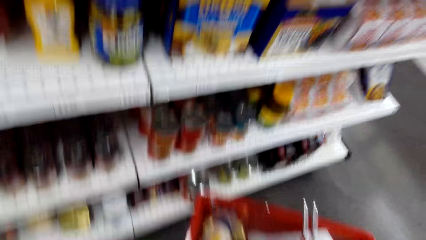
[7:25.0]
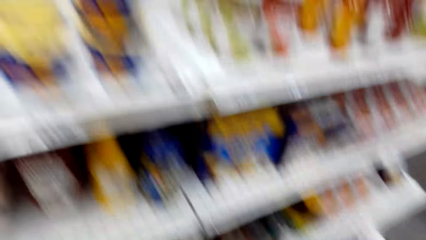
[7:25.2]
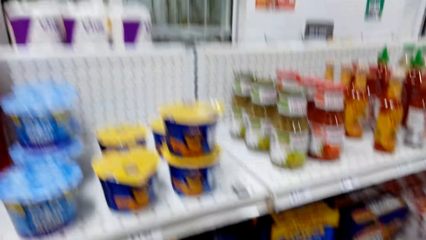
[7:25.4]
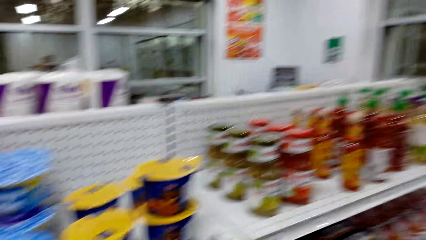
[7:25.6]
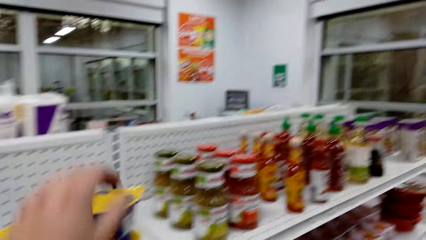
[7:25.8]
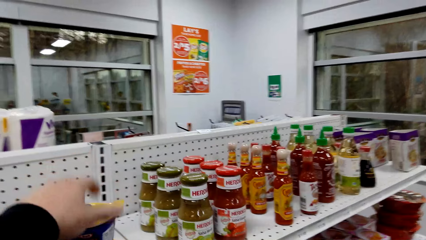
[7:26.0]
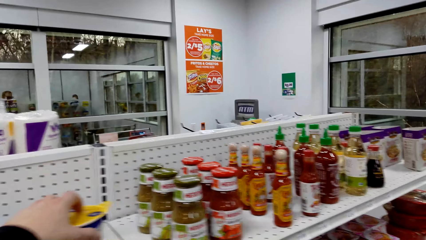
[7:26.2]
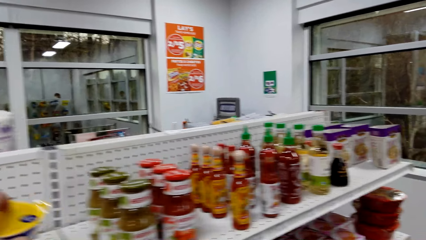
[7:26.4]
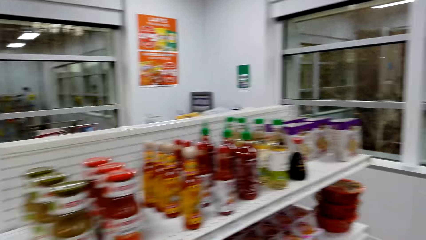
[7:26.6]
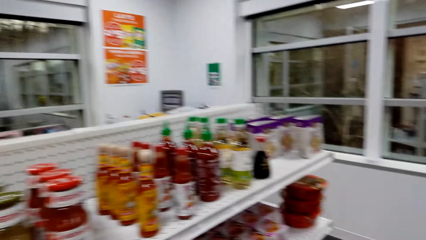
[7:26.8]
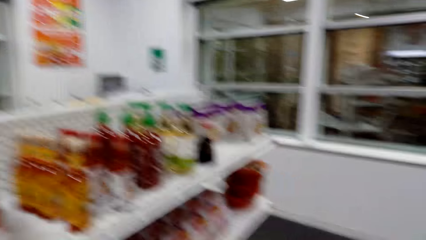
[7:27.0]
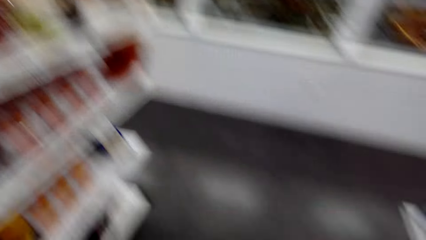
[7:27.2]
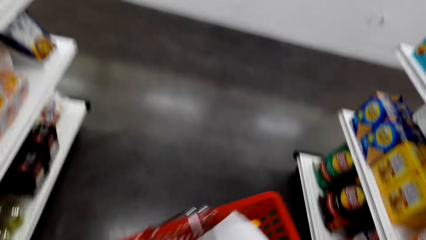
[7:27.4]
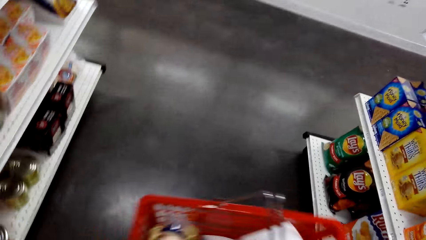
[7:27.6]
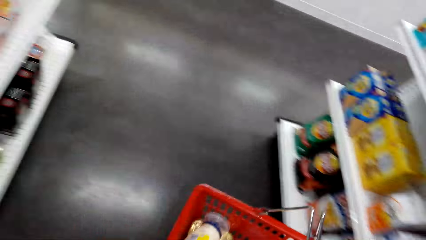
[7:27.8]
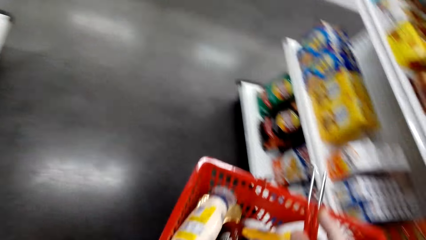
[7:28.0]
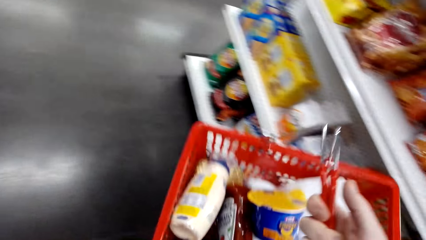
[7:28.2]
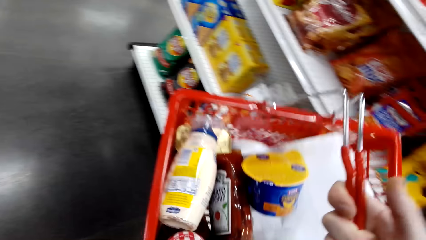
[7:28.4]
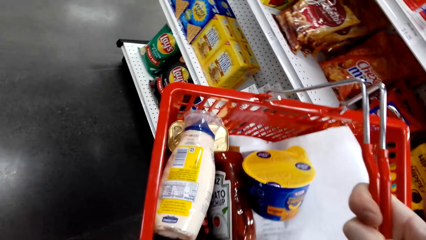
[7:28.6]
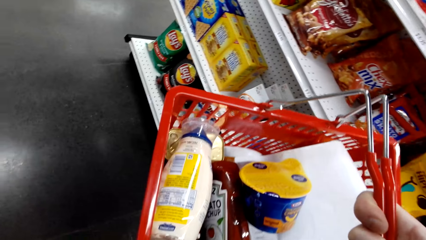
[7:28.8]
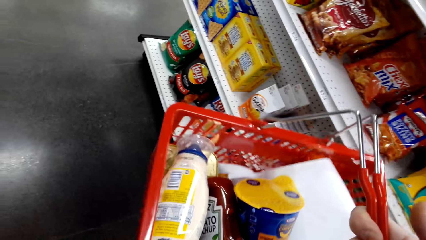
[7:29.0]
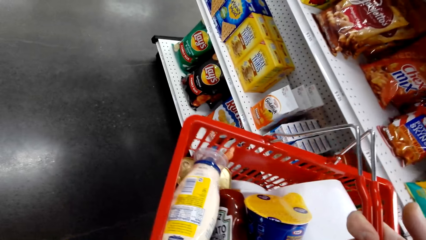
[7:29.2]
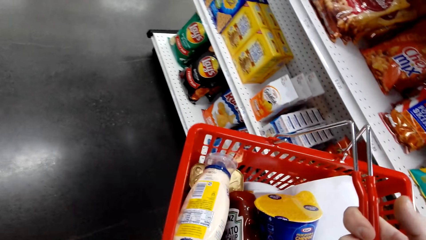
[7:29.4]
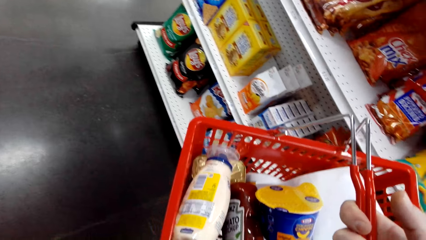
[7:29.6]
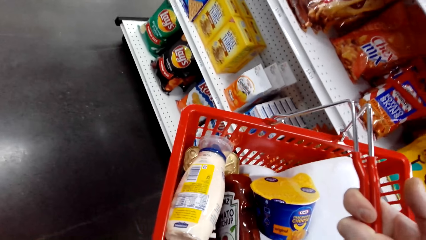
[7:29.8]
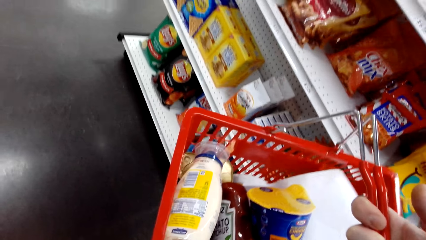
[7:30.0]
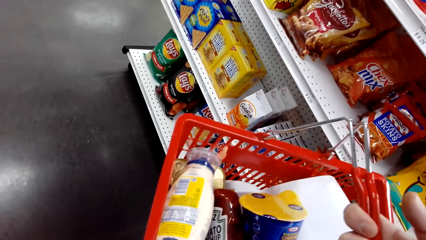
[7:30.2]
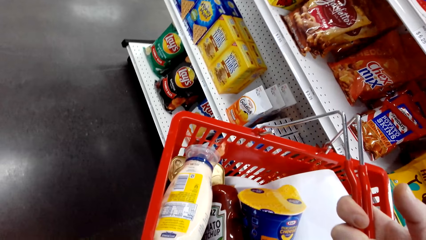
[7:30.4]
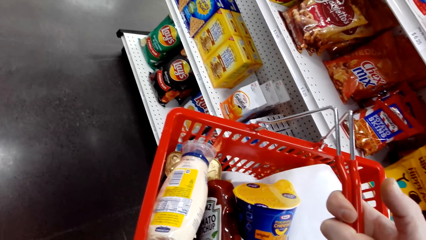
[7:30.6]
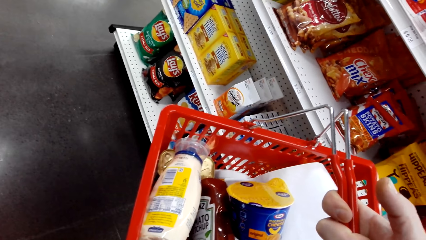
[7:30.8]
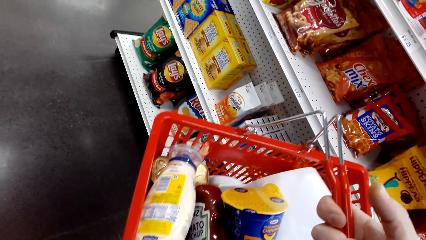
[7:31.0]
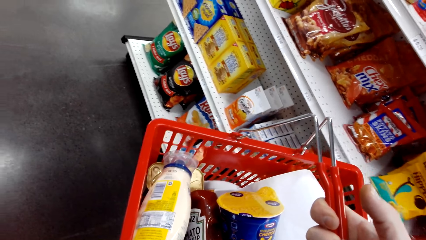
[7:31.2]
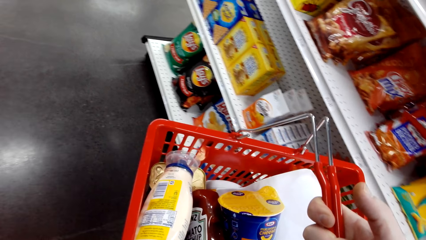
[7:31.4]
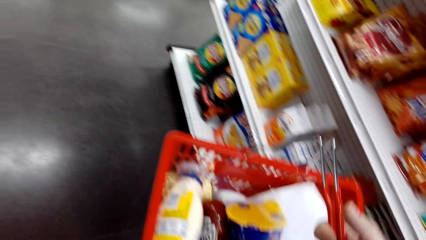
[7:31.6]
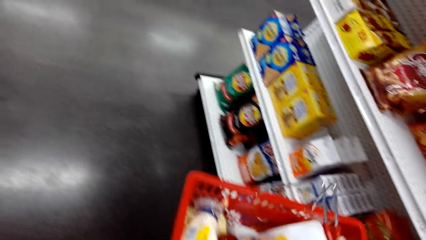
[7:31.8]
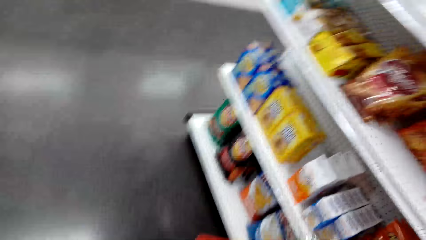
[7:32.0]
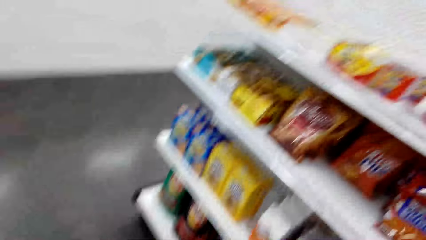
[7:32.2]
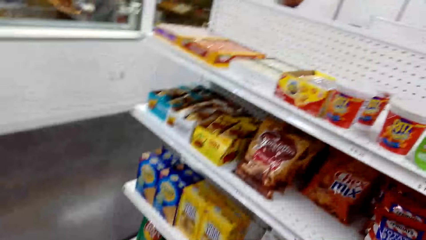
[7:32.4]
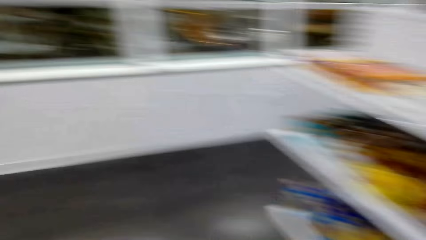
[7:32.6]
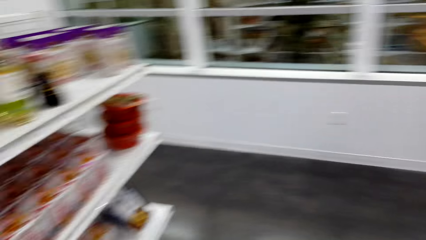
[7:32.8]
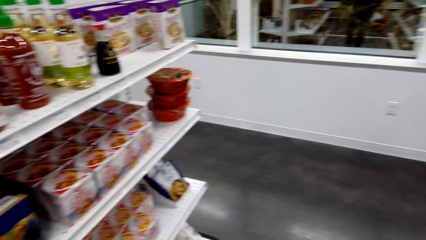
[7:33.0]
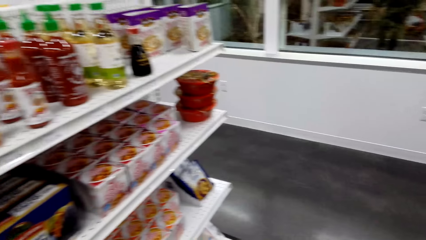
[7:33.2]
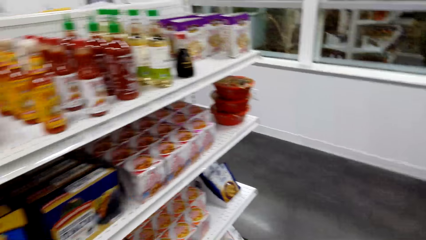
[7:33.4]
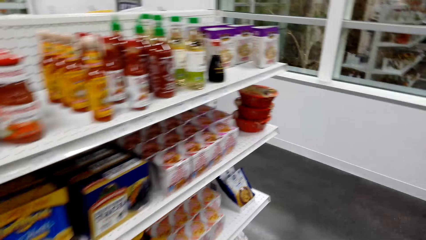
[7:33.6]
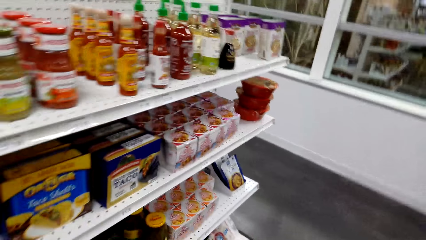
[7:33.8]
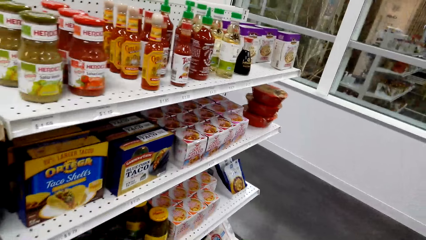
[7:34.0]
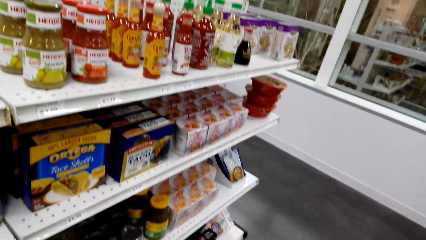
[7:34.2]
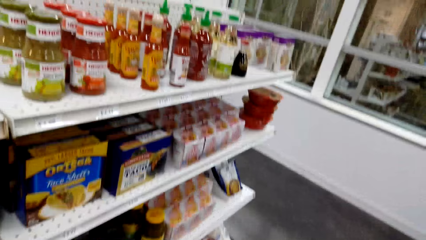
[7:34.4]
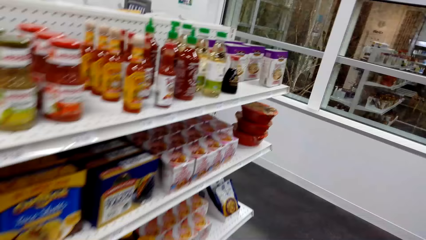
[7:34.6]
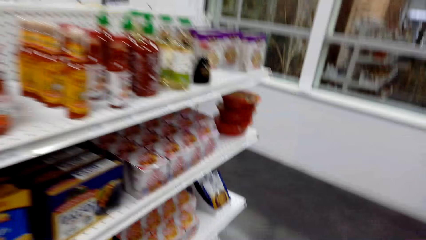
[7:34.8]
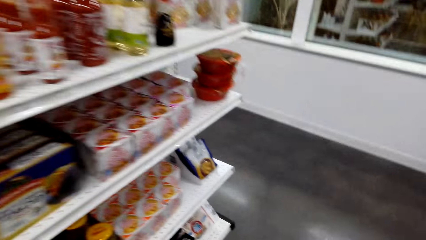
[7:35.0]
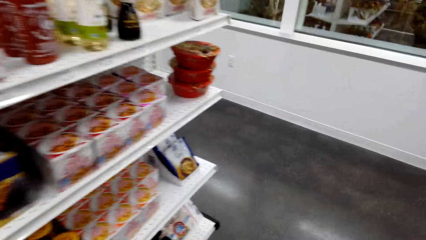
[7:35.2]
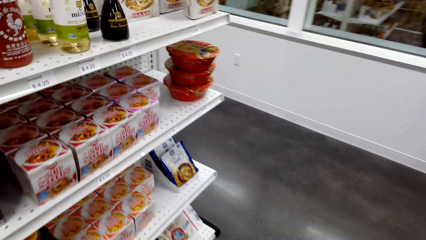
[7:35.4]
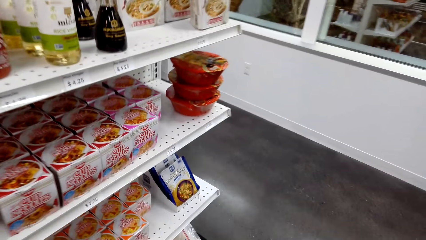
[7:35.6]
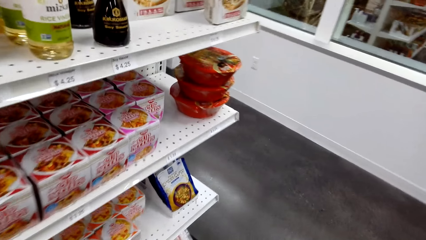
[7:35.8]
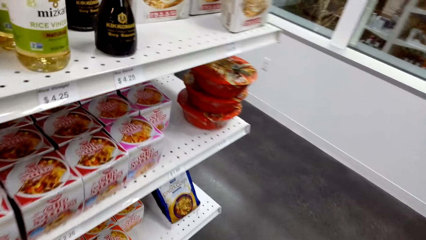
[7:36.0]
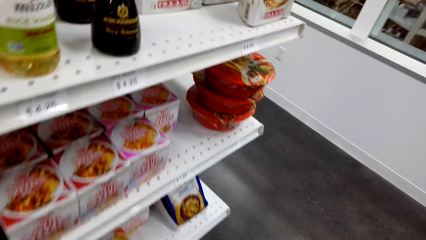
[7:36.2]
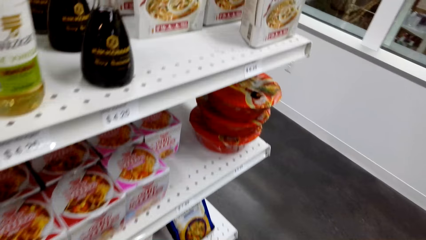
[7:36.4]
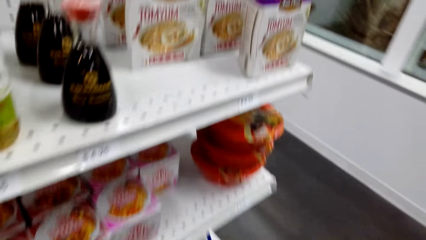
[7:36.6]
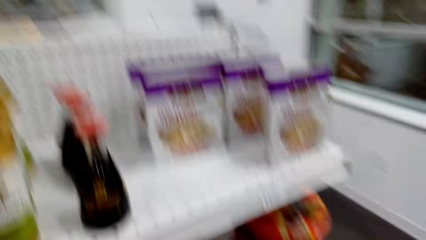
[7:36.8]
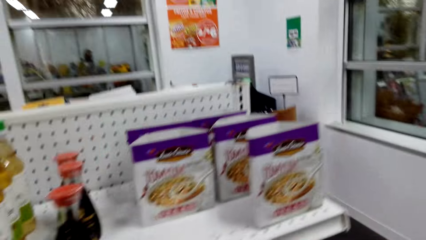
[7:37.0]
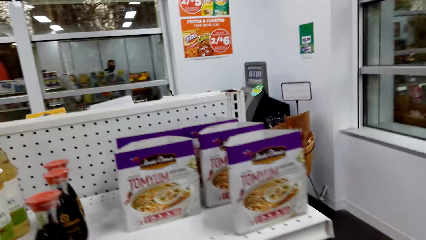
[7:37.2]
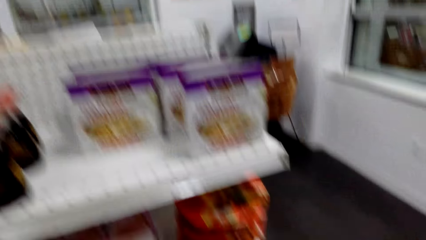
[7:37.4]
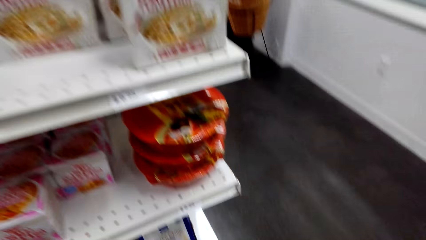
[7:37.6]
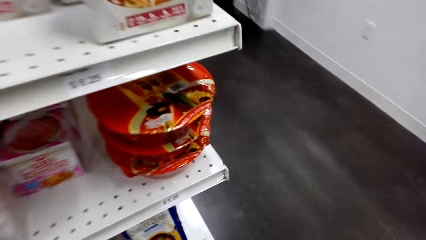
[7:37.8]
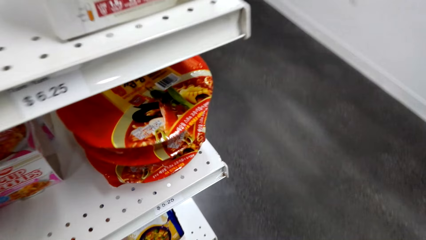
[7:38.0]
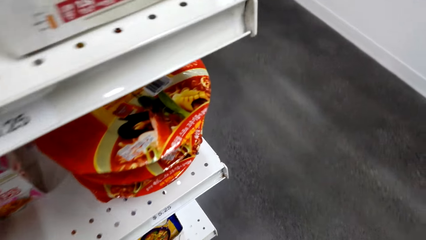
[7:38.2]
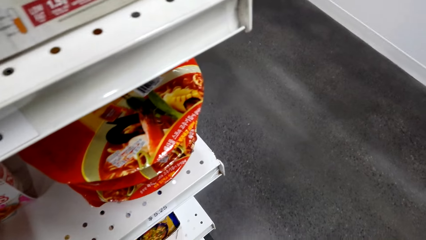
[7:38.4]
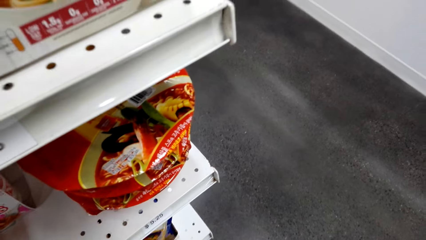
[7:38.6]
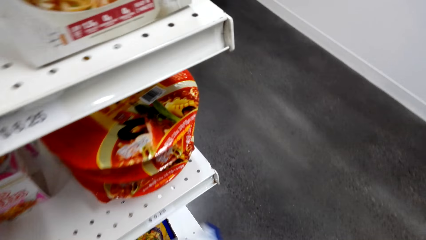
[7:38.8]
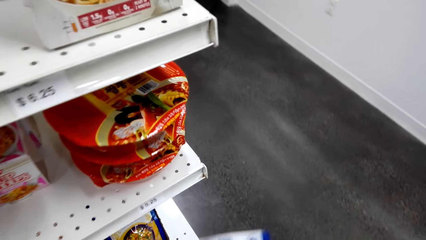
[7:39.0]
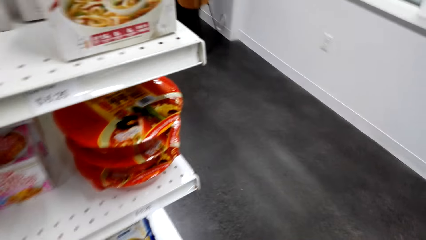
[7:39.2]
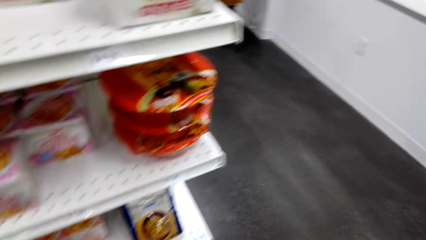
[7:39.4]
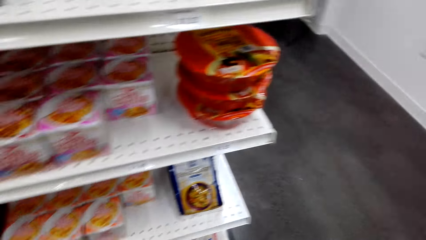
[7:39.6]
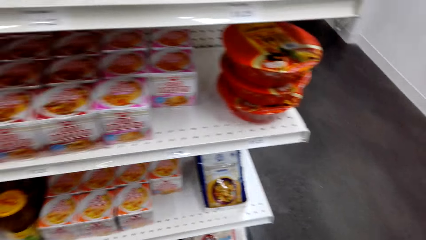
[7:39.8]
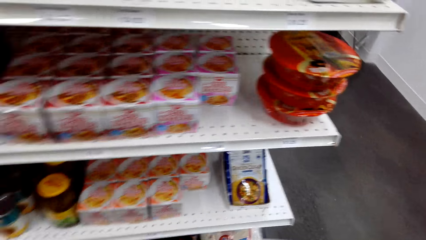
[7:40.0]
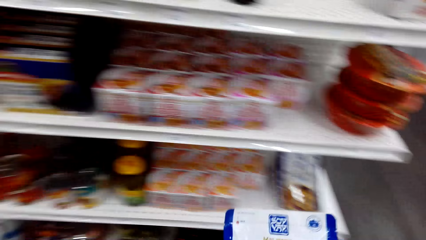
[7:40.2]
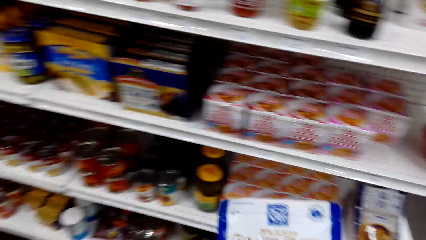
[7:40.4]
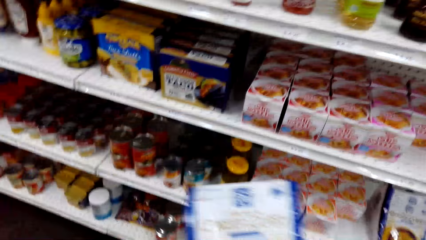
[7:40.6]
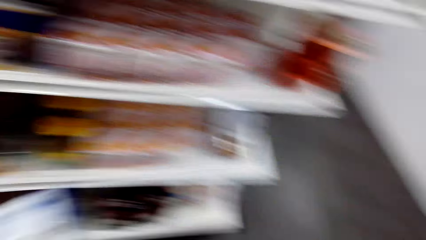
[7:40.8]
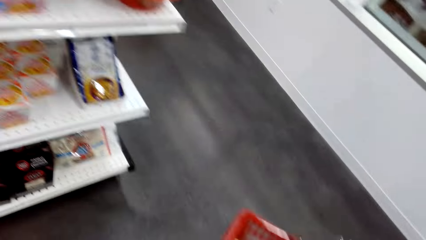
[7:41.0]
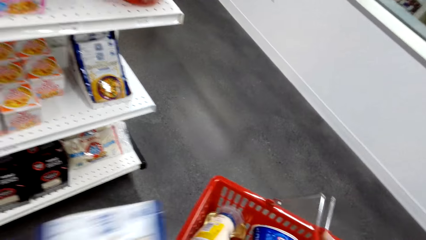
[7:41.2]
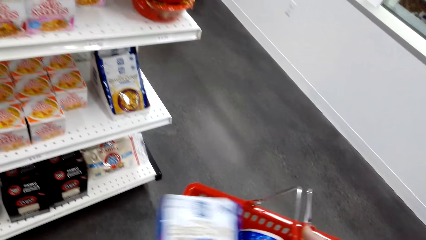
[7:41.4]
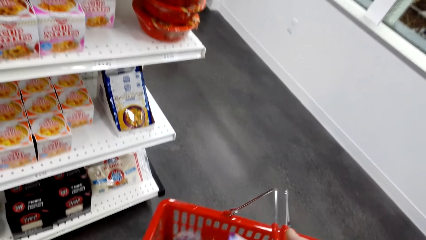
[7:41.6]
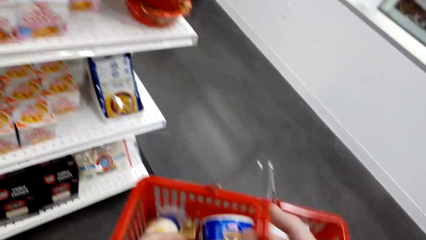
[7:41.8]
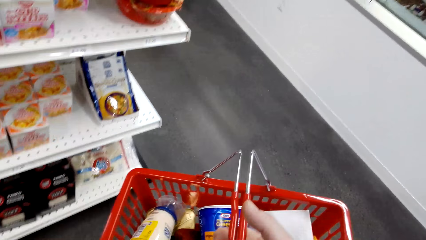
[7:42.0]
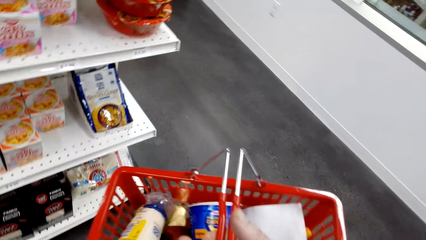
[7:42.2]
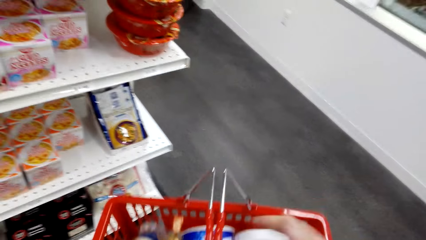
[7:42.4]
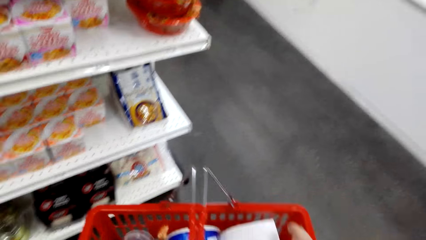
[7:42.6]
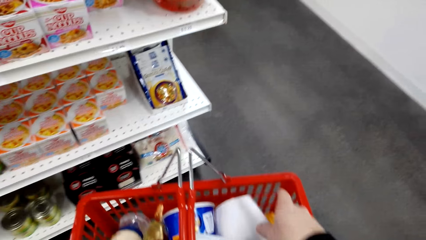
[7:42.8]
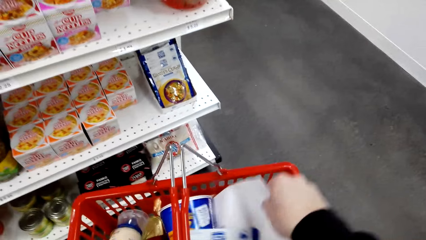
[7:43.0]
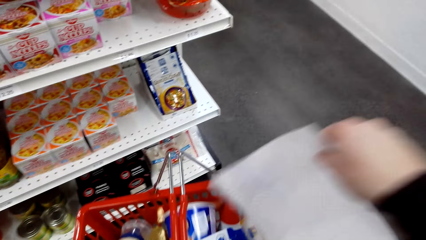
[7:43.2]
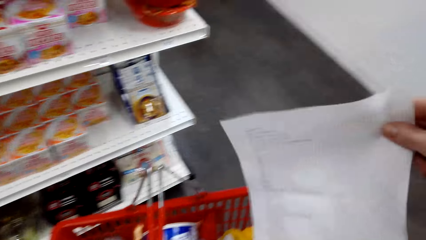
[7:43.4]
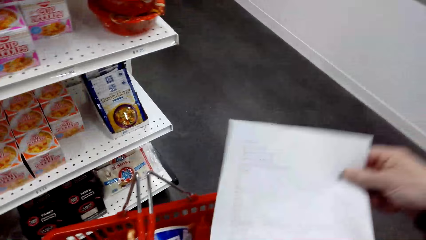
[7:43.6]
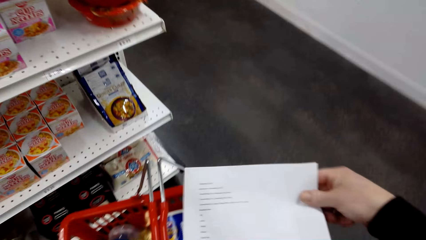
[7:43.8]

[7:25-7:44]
The camera wearer picks up macaroni and cheese. They put the macaroni and cheese in the shopping bucket. They stare at the shopping bucket. They carry the shopping cart. They look around. They pick up Ginger curry. They pick up the Soyvay sauce. They put the Ginger curry in the shopping bucket. They pick up a paper.
